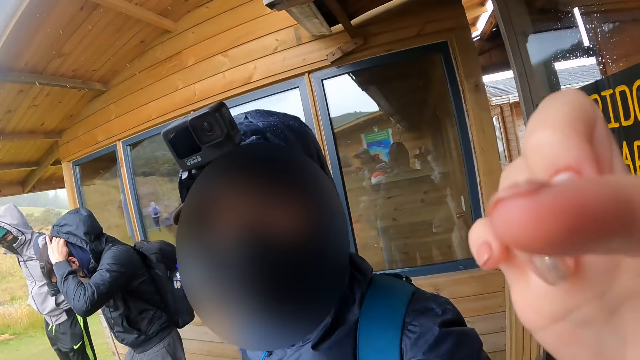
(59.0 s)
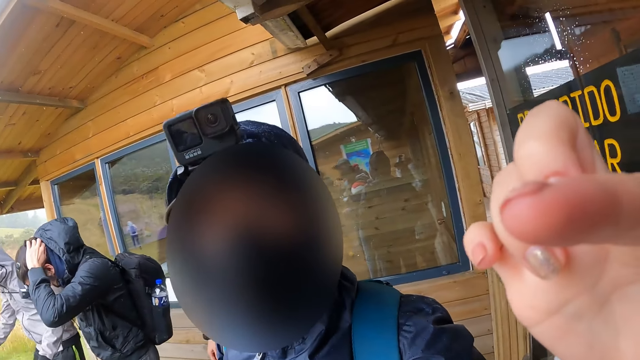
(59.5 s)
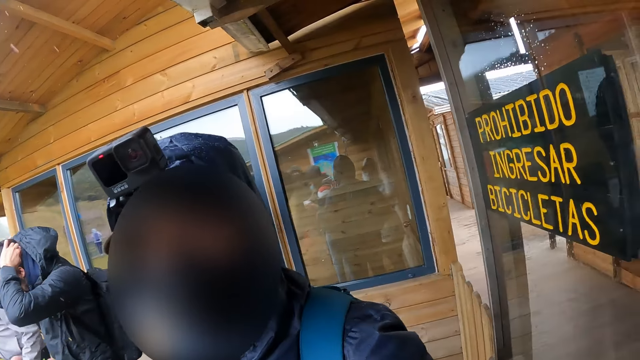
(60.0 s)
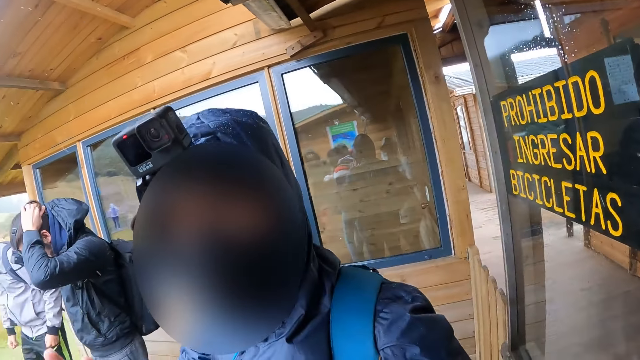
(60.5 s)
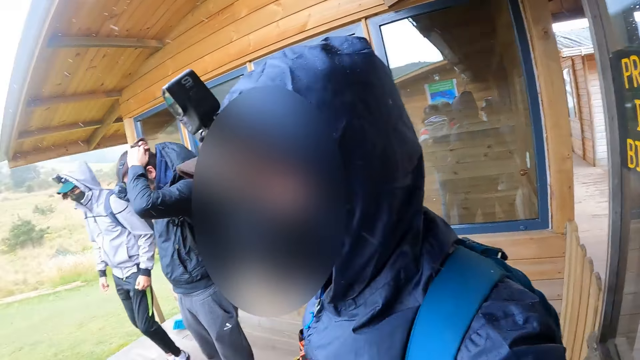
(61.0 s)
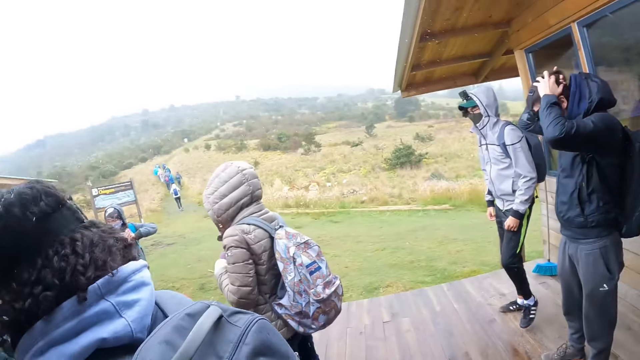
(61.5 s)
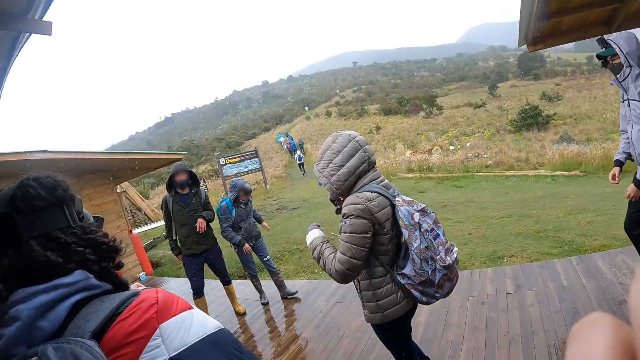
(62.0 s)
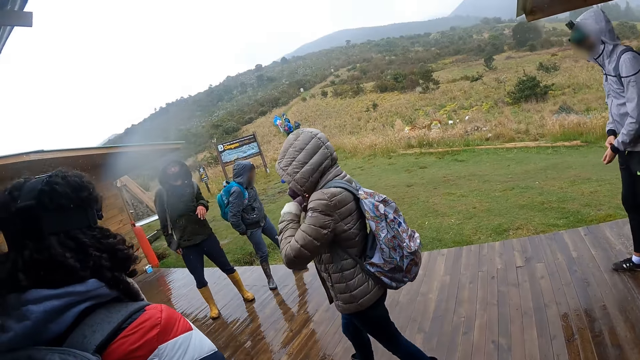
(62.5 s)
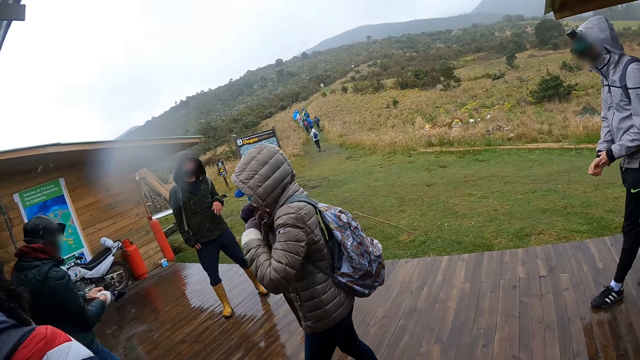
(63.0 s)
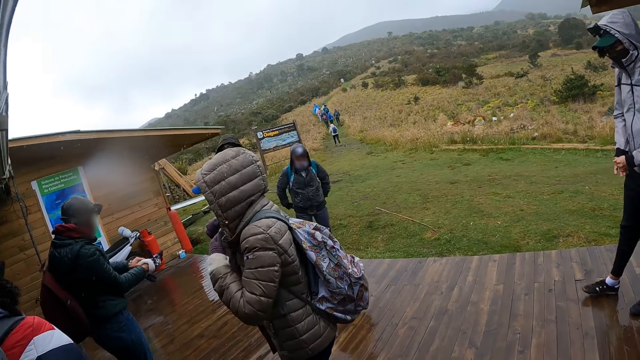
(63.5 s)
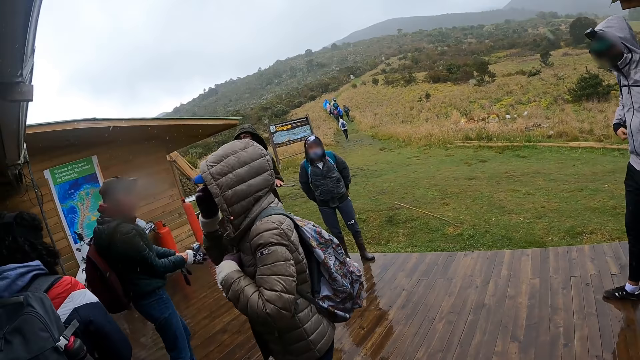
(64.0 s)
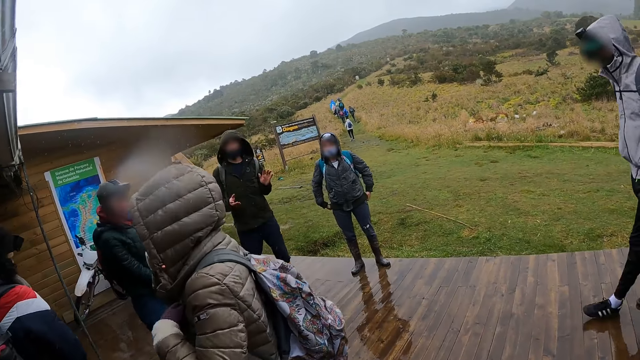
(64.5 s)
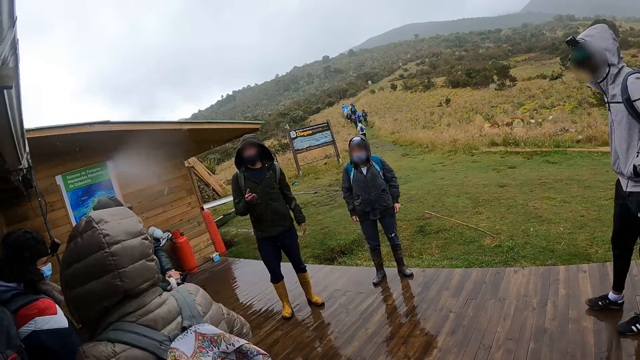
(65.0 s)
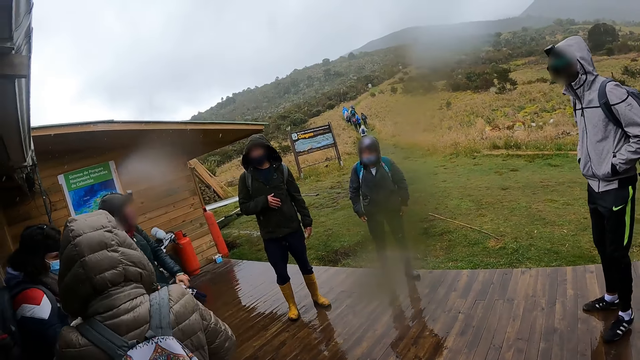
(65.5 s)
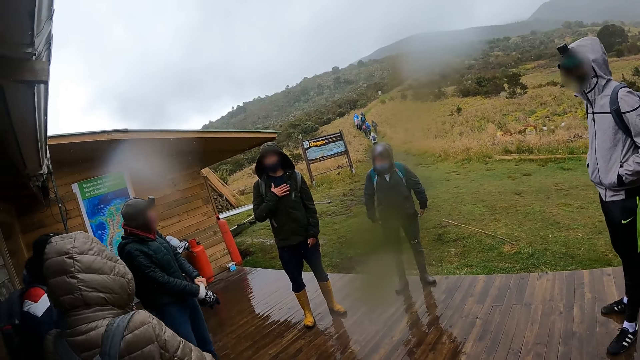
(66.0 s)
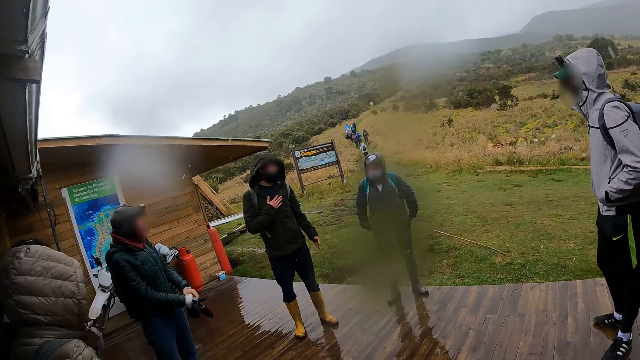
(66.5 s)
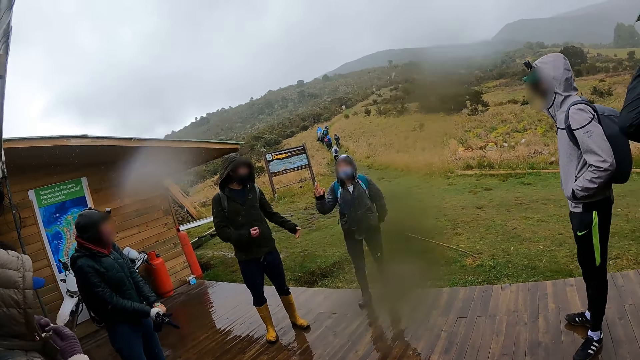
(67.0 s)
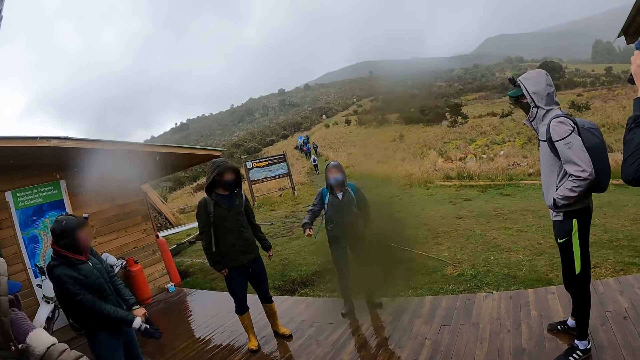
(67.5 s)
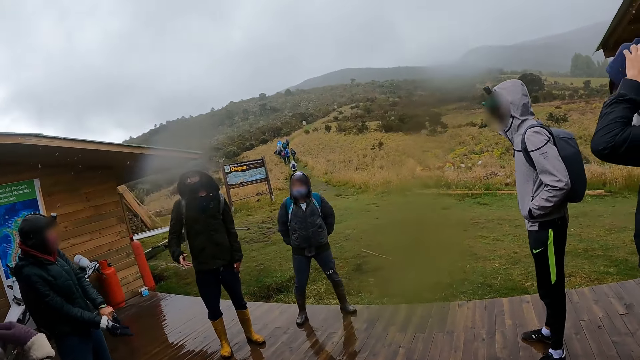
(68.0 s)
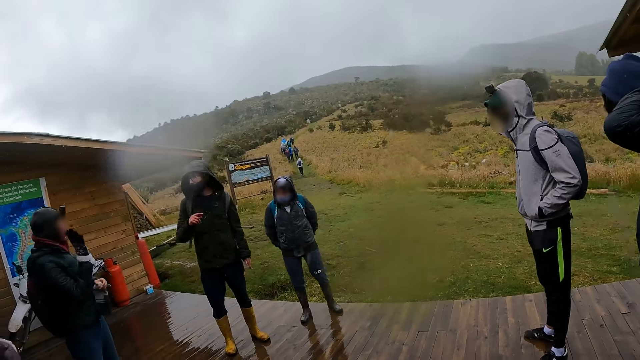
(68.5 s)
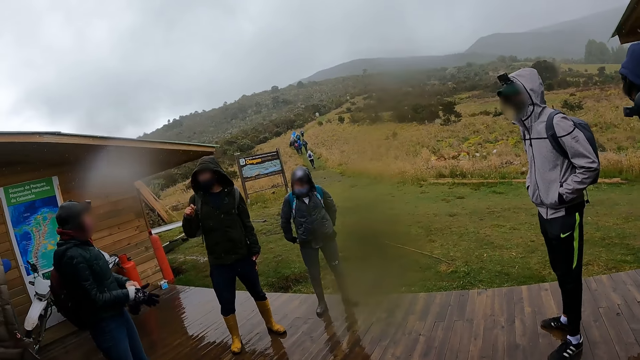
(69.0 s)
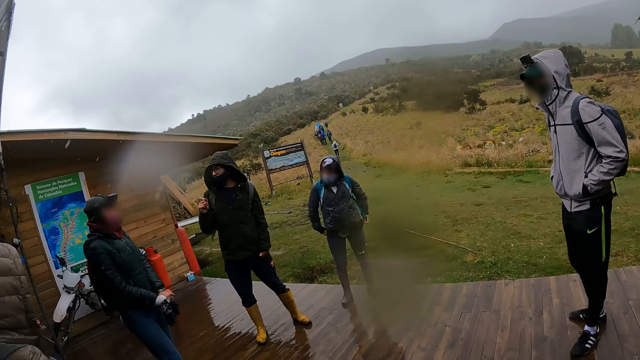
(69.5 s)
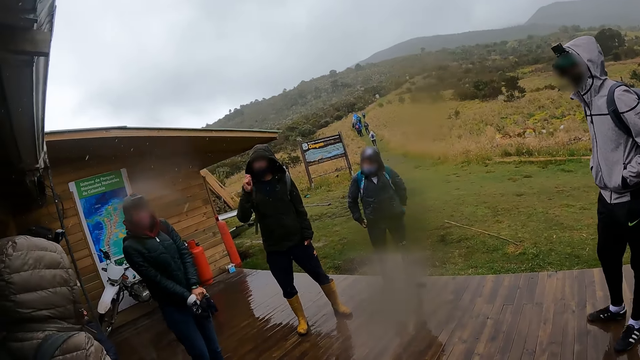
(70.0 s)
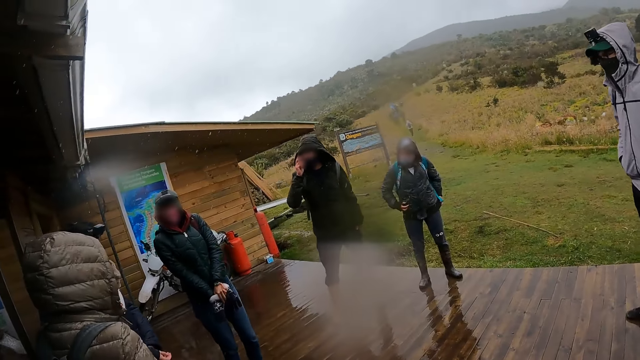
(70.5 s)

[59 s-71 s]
The camera wearer gestures with her right hand. She dialogues with a person. She touches her face with her right hand. A woman wears a glove on her right hand. Another woman touches her face with her right hand. A man interacts with the camera wearer and her partners. The camera wearer walks around the compound.

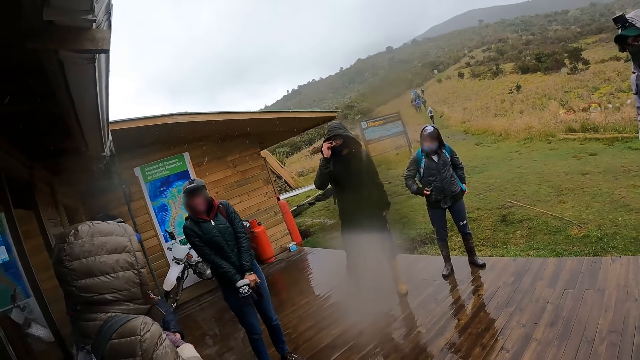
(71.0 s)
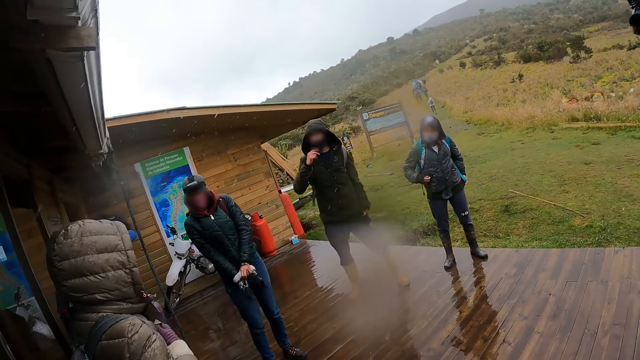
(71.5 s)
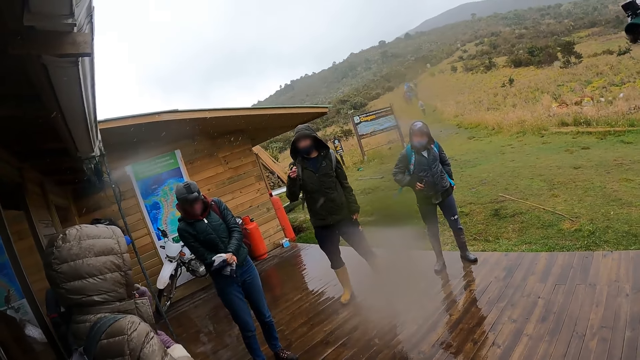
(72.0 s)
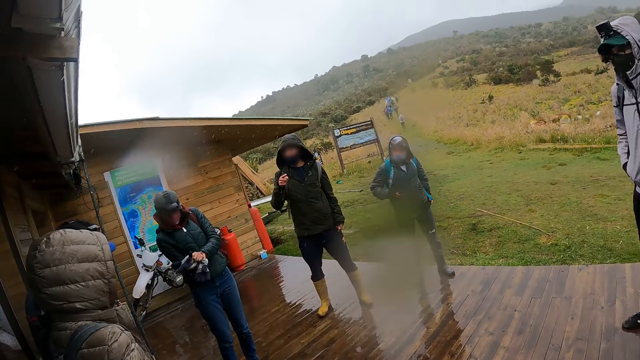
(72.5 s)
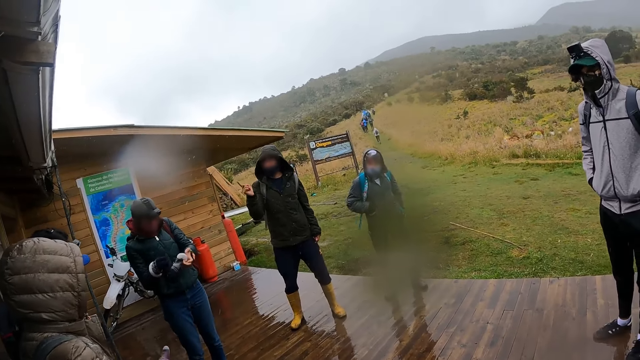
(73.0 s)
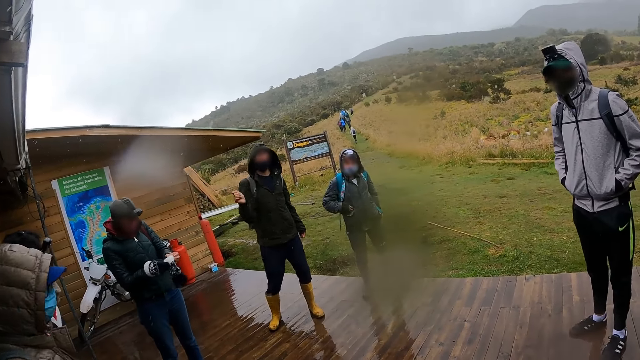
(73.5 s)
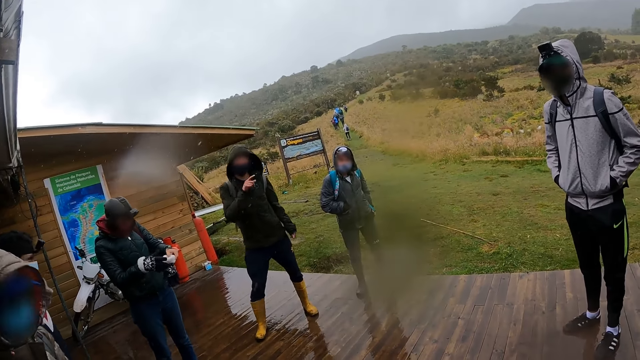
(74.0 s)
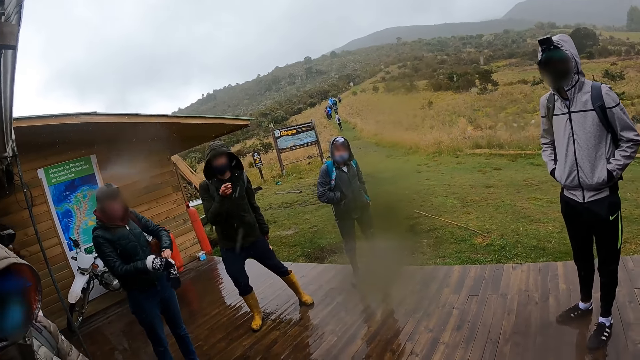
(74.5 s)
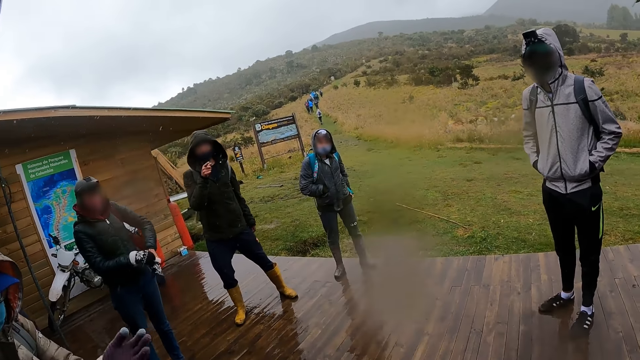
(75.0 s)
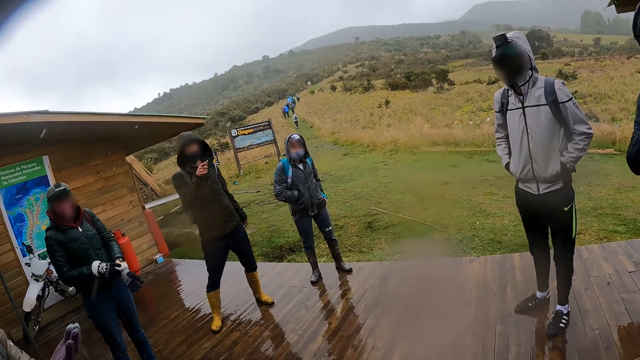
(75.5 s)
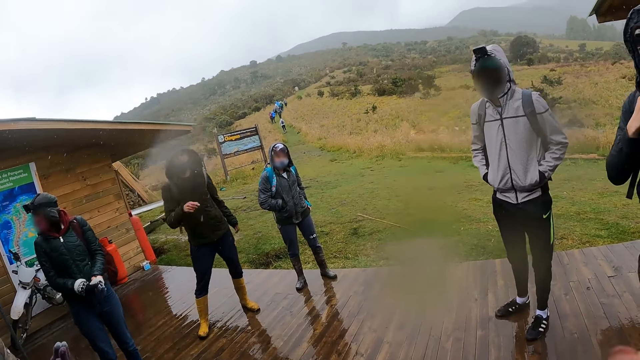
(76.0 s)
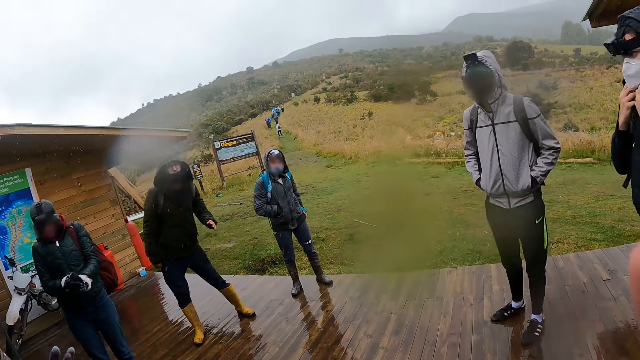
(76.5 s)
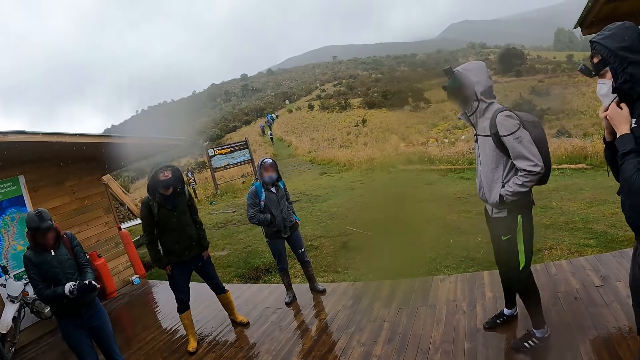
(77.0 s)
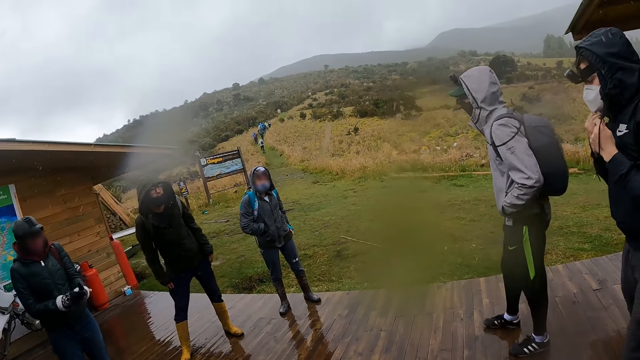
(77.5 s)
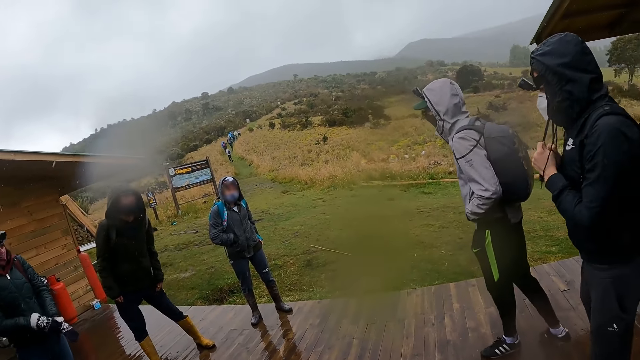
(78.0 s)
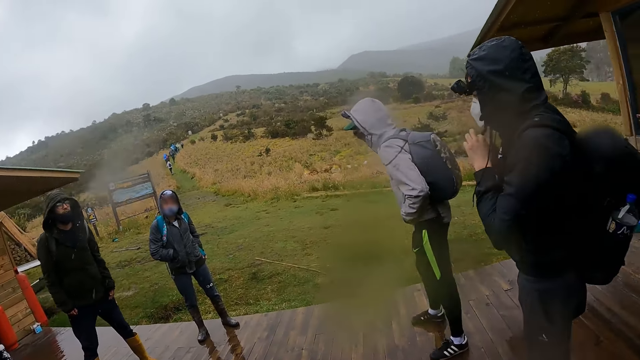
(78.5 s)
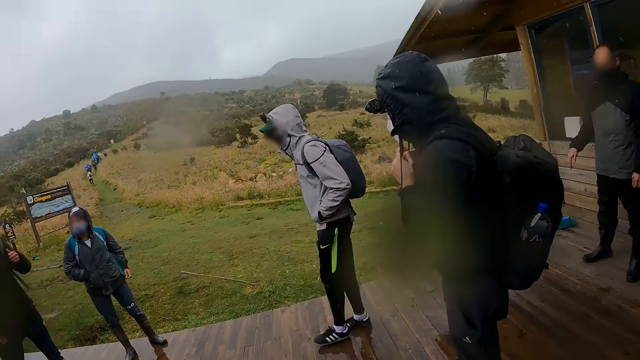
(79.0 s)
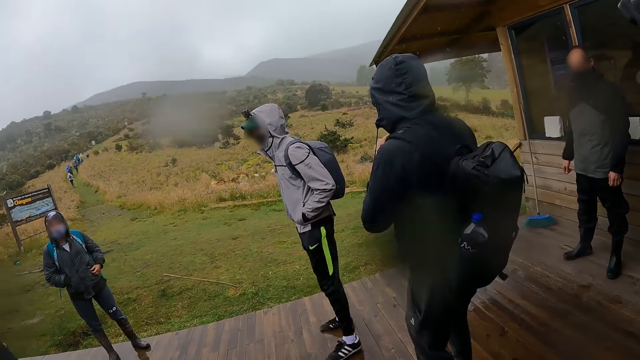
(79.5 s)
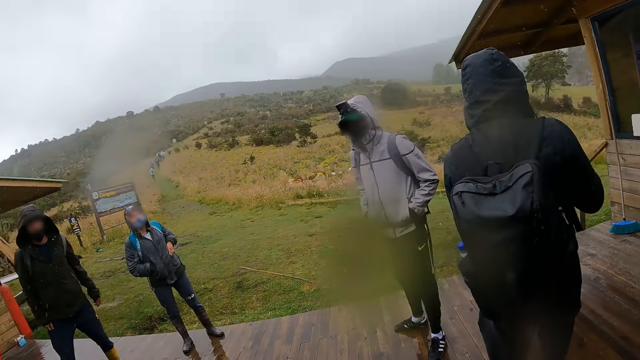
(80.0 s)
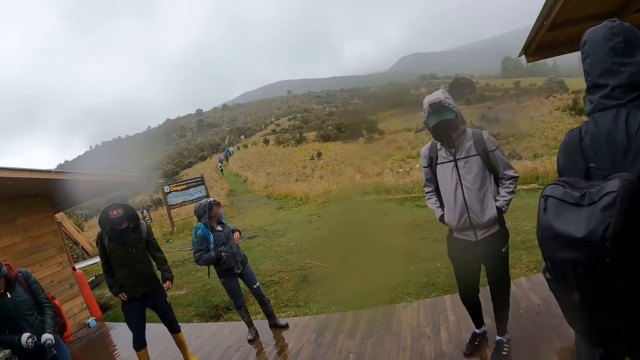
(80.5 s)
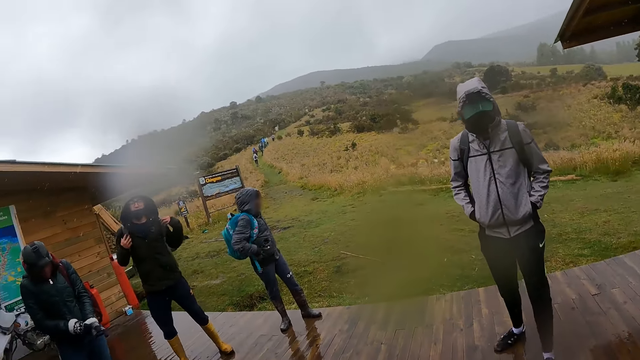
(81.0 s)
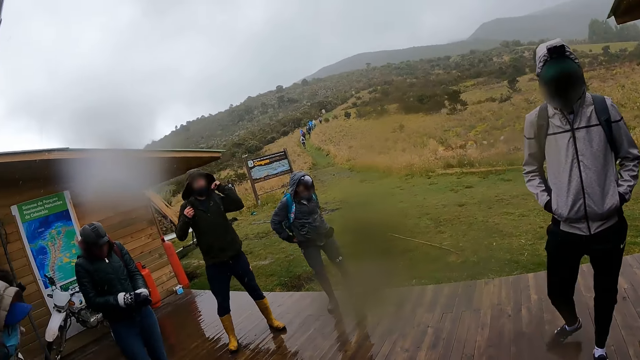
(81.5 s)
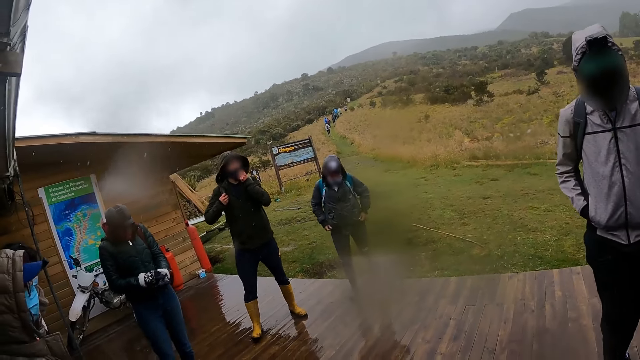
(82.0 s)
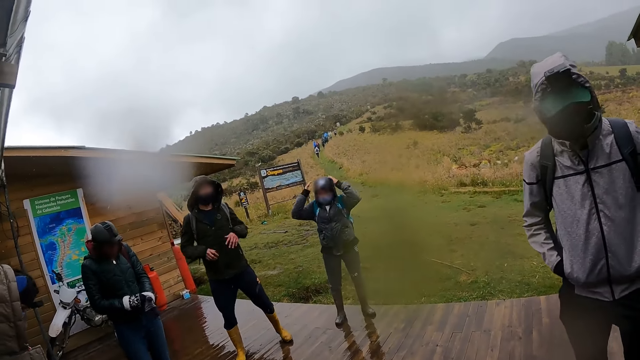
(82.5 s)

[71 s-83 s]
A woman wears a glove on her left hand. The camera wearer looks around the compound. A man adjusts a bag on his back with his hands. Another woman adjusts her jacket with her hands. The man touches his face with his left hand. The other woman touches her head with her hands.
